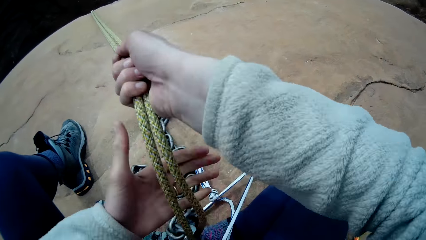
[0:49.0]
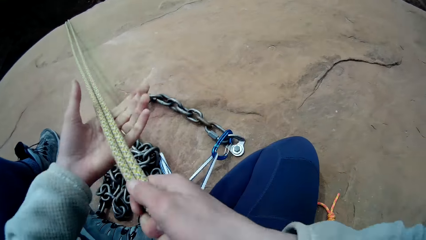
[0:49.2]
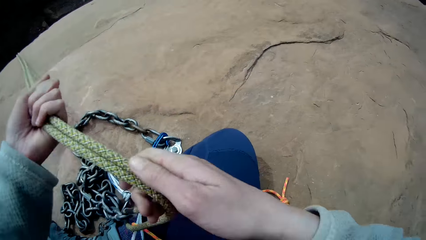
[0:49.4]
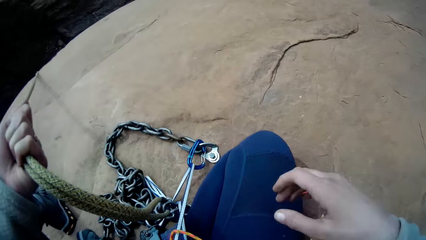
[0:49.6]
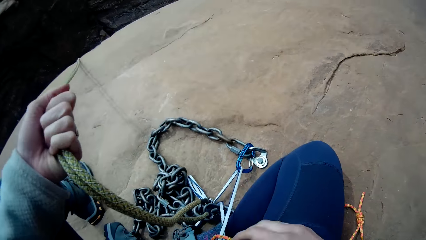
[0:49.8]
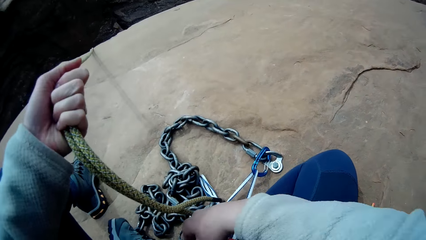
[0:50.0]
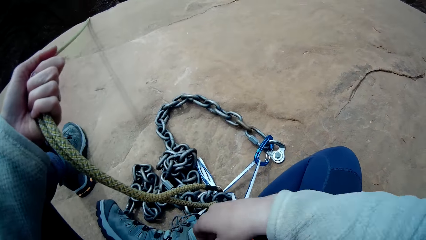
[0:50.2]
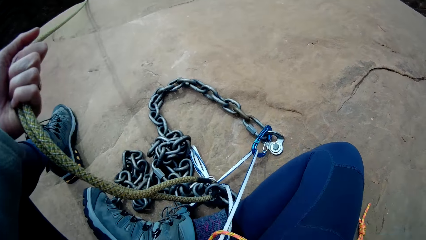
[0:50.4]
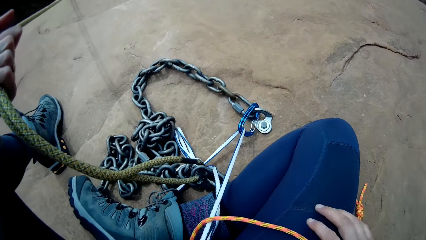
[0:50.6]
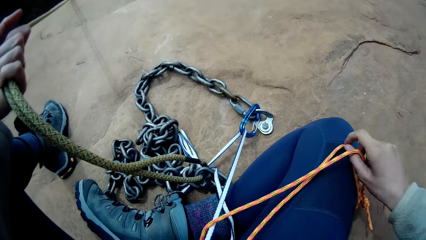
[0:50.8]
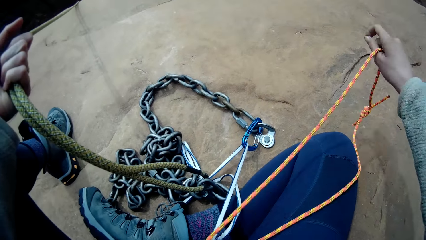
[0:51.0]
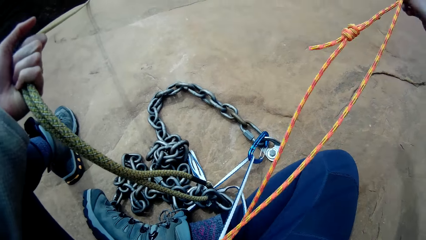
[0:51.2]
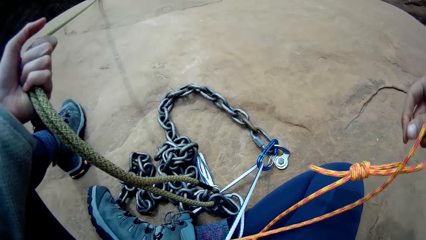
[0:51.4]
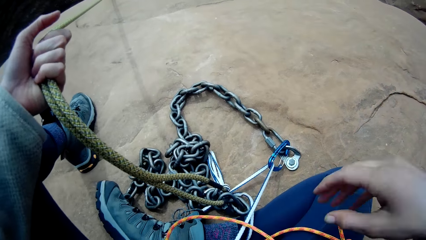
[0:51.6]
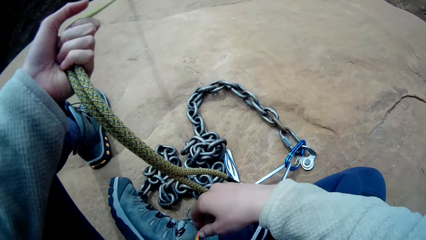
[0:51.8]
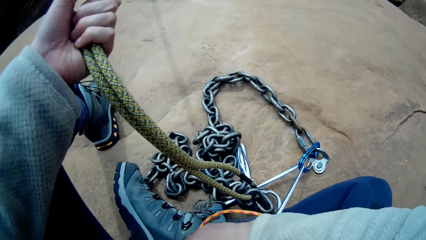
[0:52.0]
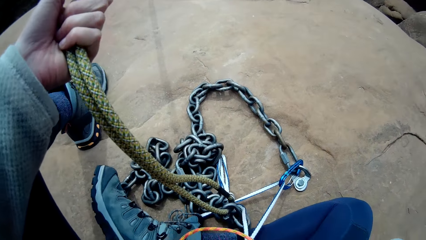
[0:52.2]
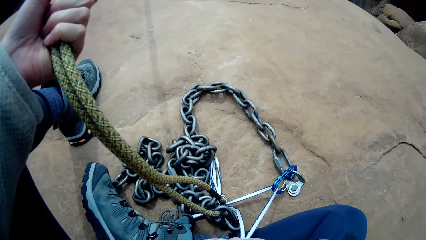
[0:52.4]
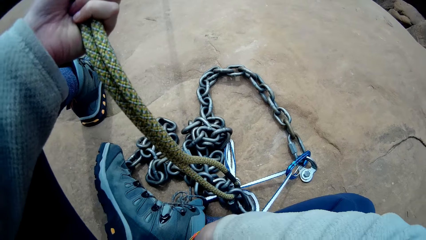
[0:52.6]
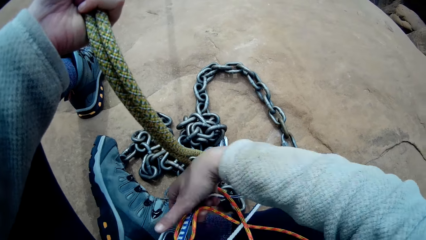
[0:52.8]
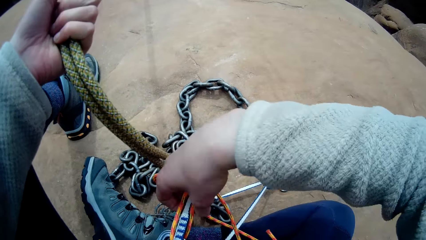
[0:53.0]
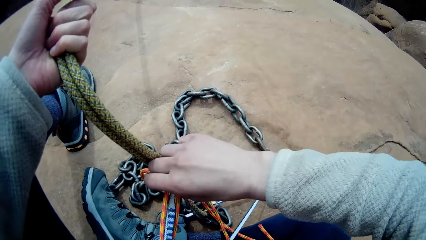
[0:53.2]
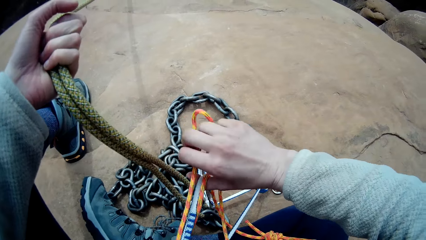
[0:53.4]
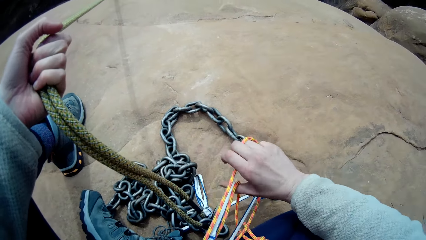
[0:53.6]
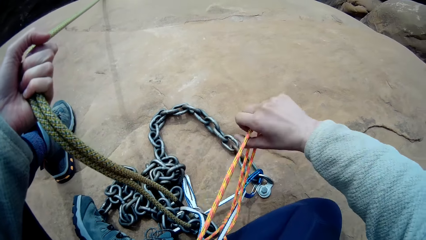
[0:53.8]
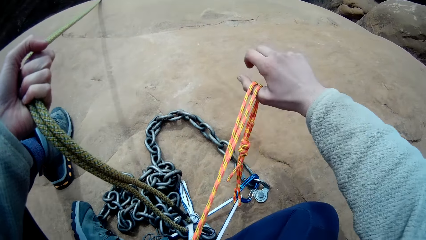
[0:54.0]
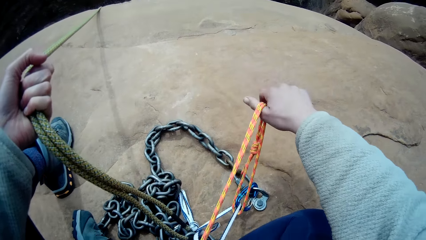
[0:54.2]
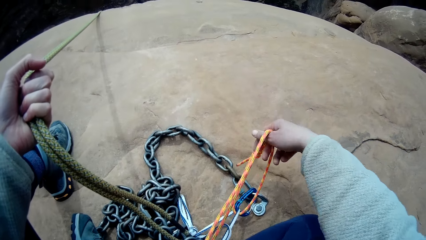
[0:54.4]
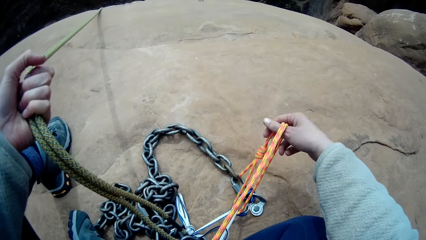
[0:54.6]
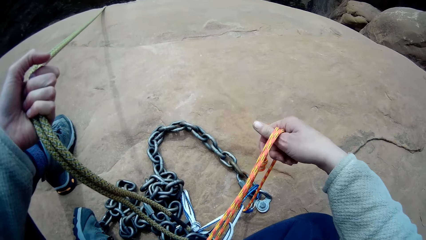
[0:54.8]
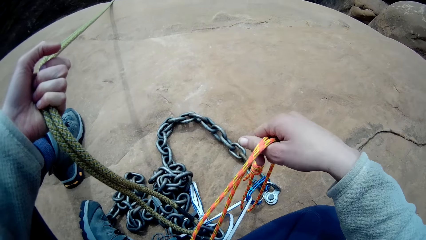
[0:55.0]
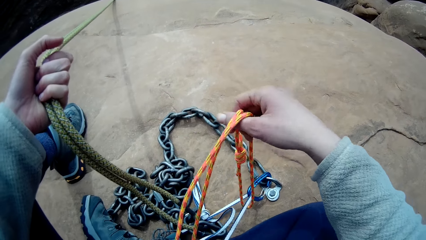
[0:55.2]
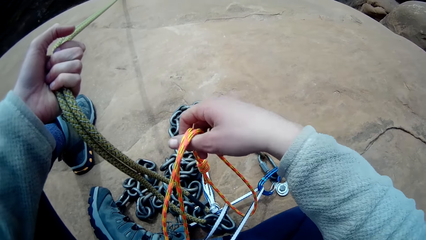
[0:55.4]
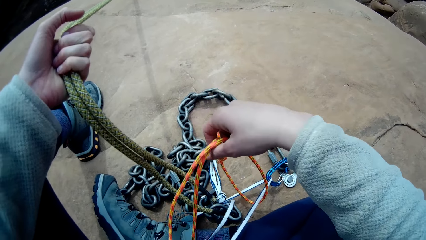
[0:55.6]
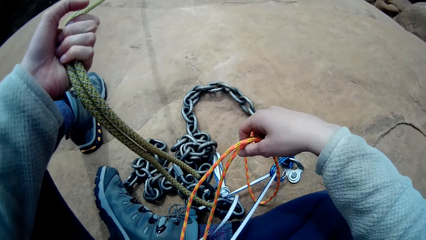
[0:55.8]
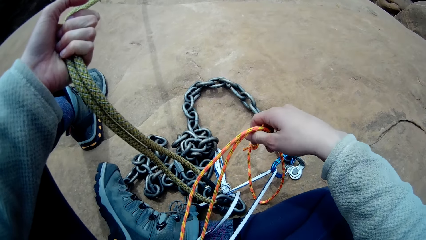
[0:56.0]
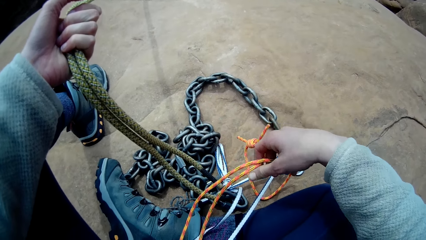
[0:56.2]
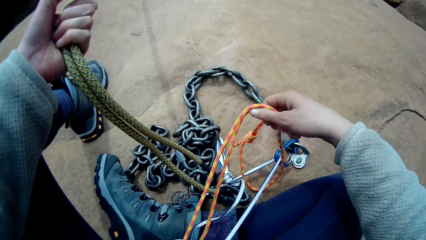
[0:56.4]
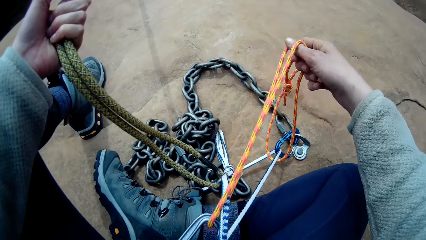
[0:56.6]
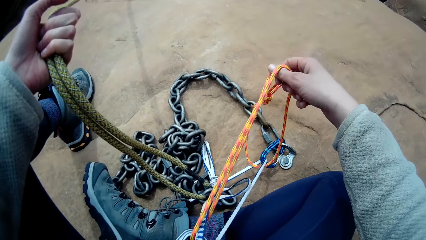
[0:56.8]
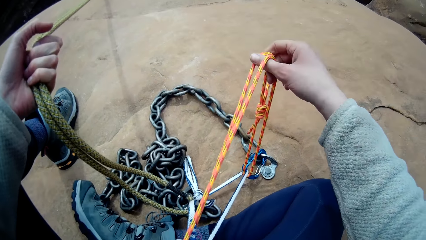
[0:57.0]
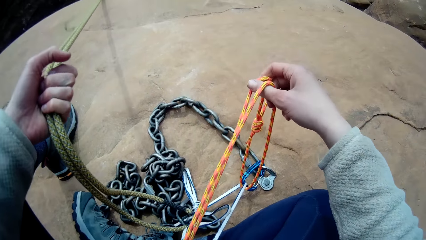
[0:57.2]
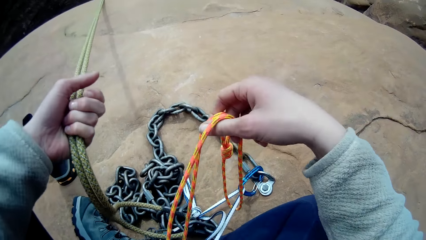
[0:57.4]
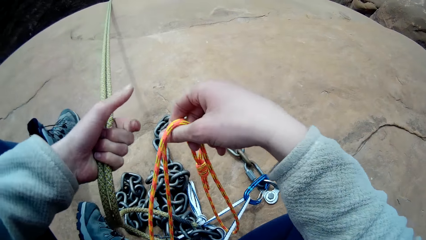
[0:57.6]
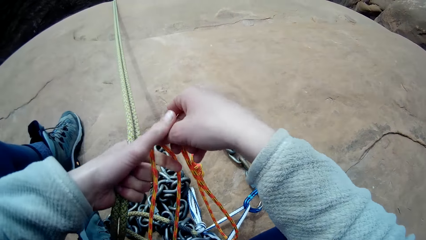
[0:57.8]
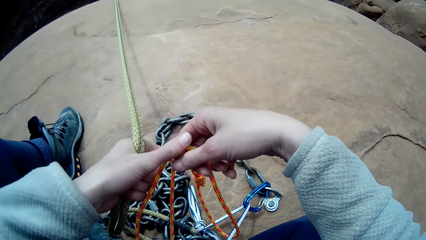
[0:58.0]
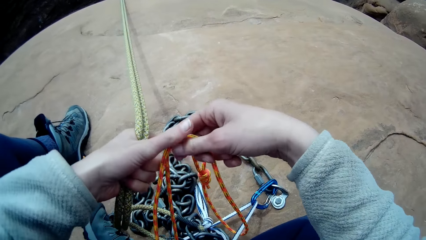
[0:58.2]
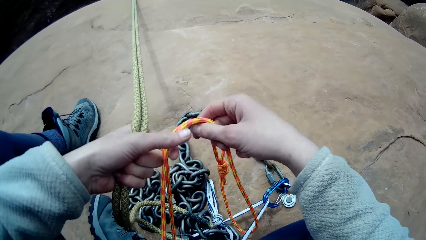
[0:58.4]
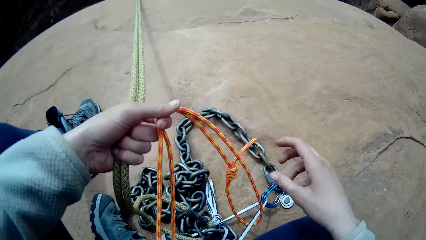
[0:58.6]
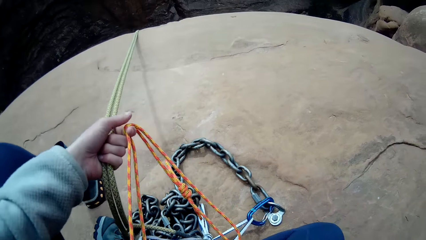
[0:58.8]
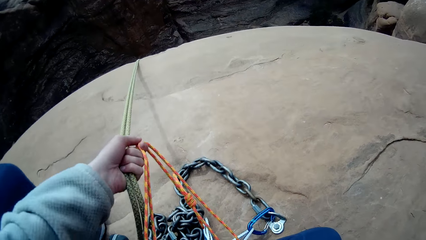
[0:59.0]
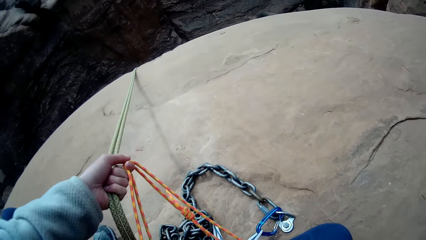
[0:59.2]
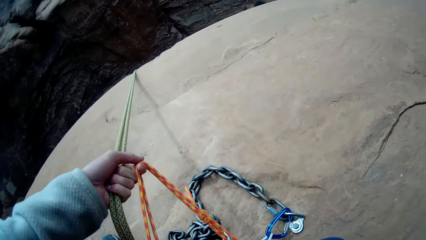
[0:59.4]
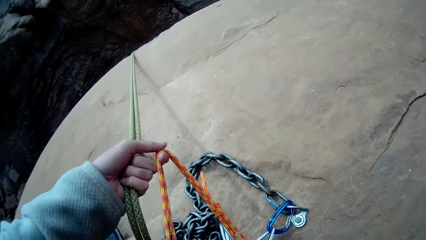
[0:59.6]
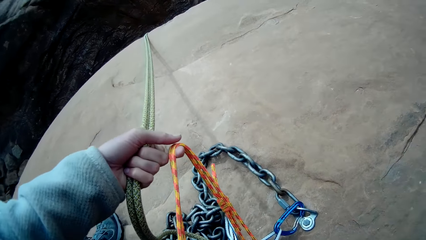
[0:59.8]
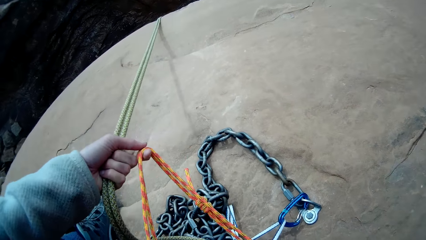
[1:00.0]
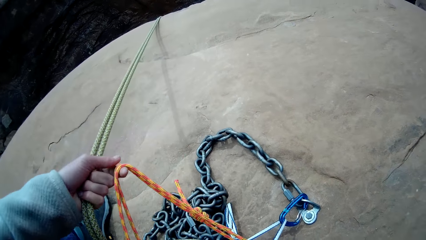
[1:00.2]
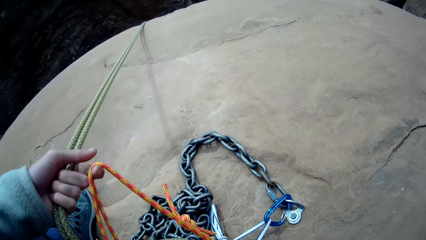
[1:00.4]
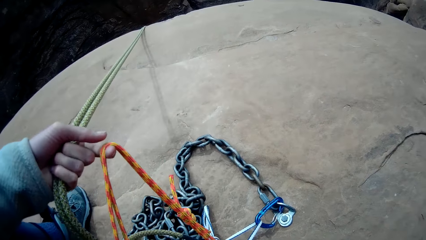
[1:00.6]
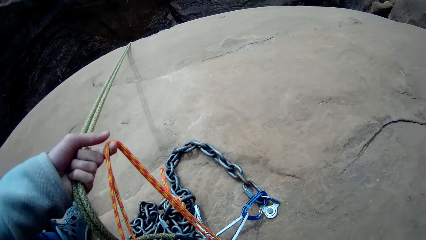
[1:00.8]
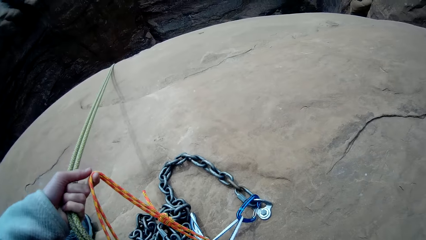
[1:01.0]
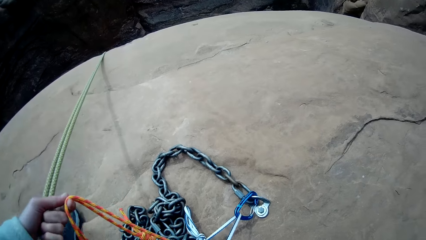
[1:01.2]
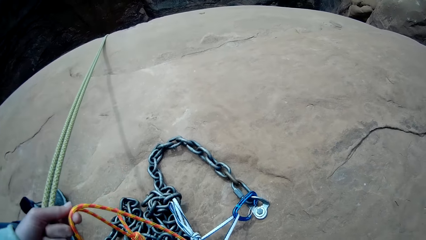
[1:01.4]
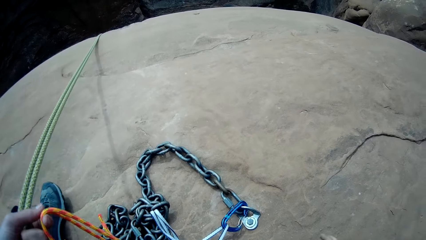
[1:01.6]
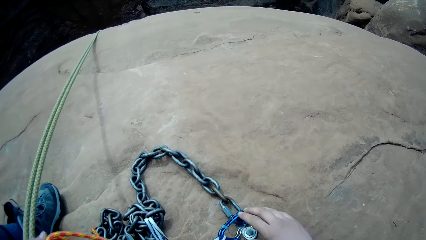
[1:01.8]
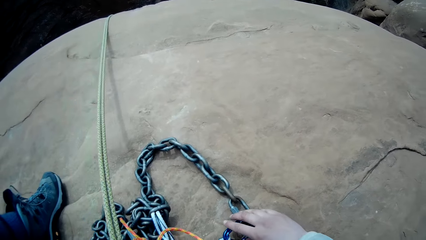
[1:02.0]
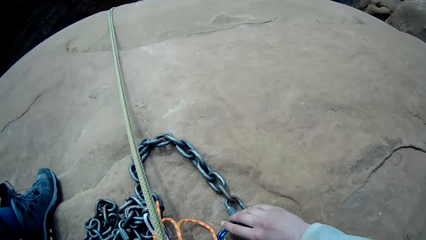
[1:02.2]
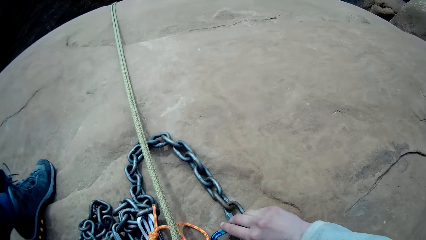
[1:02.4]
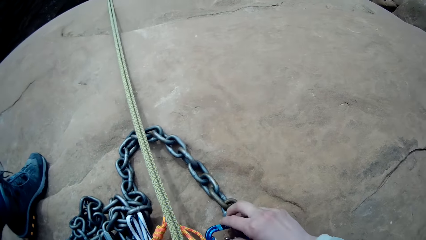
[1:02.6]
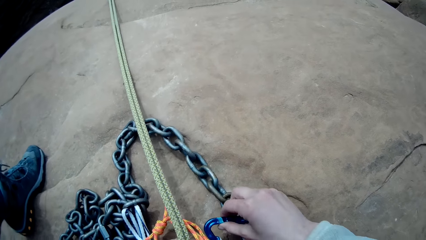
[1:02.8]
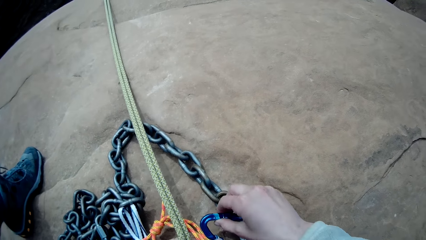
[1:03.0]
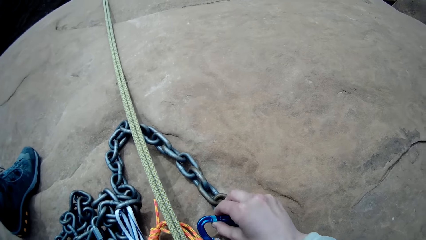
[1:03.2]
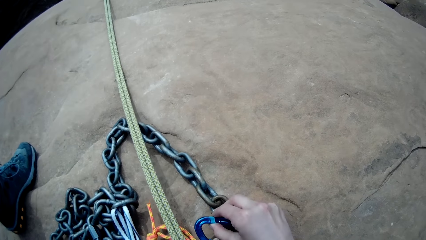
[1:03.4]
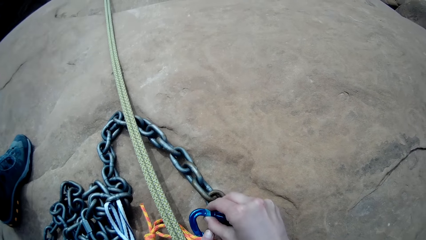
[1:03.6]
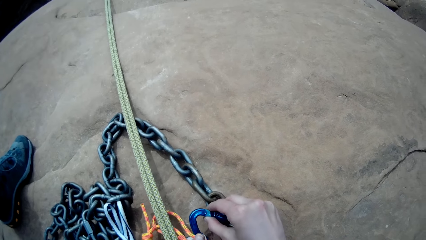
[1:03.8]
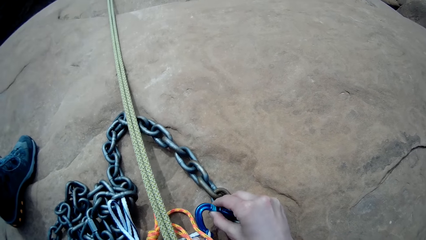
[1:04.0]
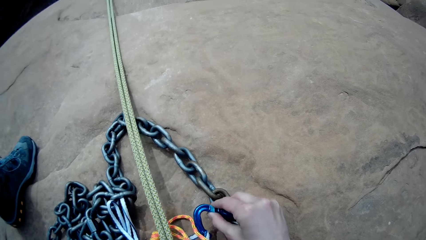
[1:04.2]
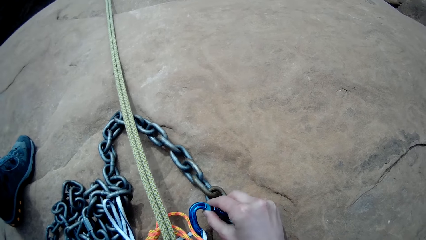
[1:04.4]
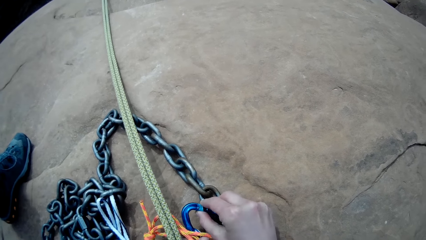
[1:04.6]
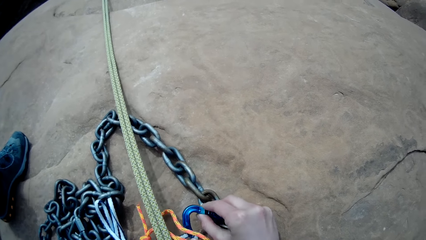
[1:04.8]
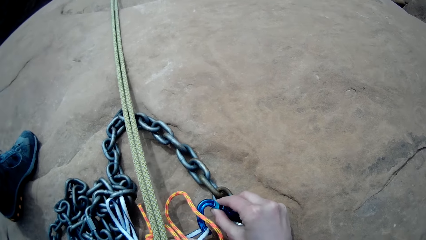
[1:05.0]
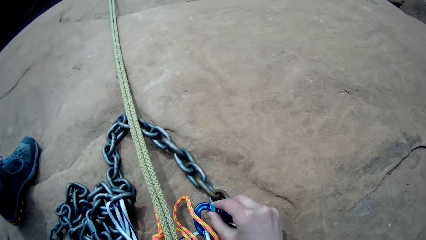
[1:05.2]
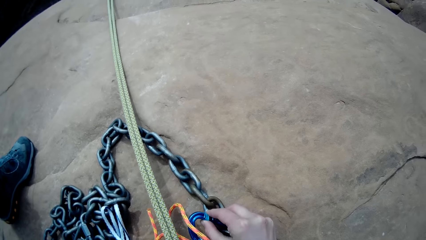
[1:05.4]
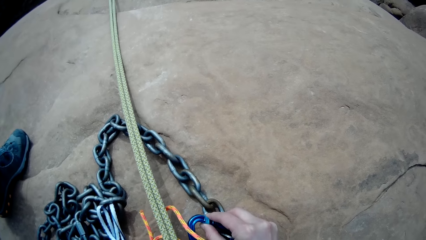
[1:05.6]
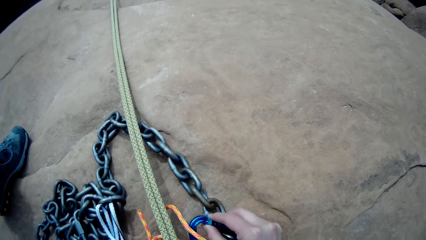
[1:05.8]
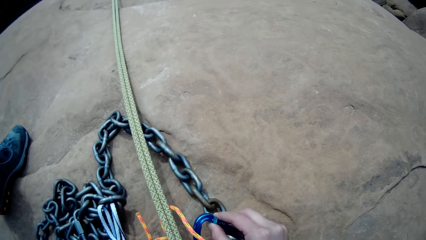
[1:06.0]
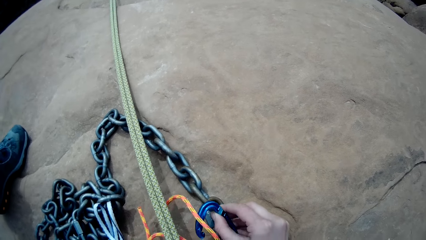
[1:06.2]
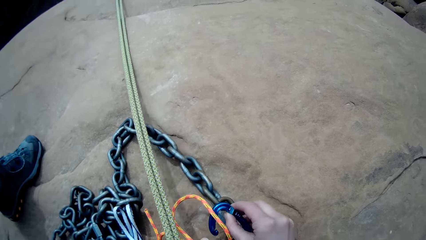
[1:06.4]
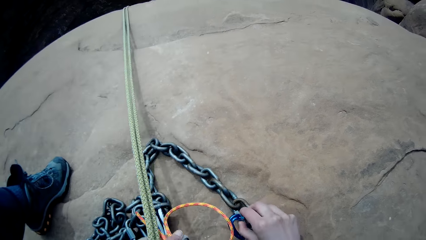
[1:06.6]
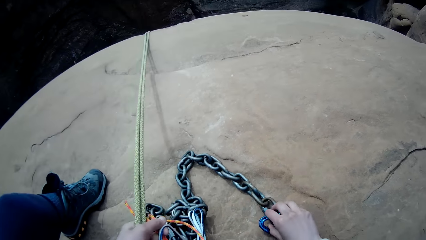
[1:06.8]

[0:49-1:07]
The camera wearer takes off an orange rope. They hold a thread. They detach the snap hook from the chain.
